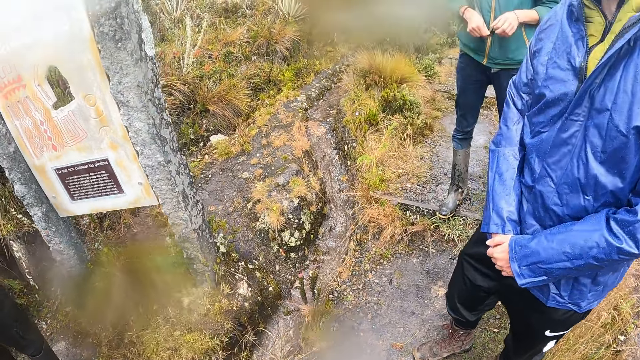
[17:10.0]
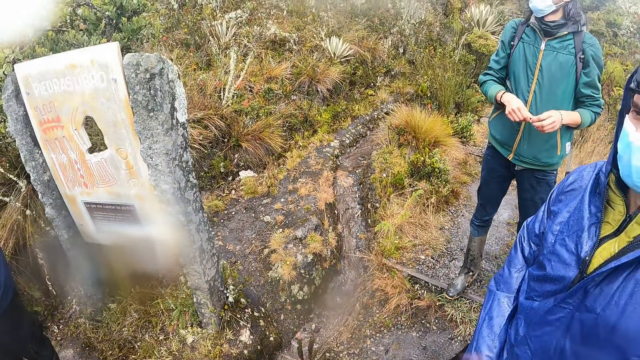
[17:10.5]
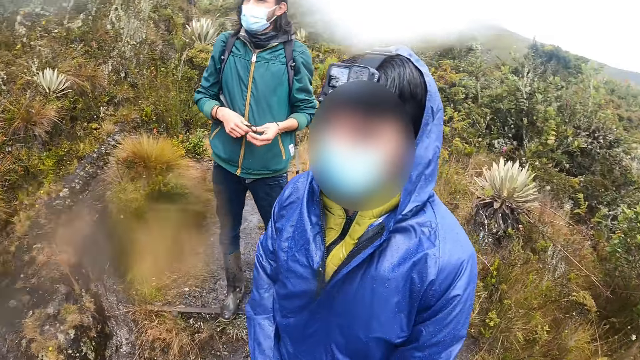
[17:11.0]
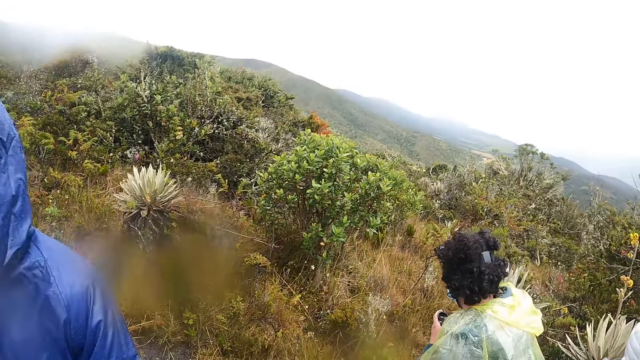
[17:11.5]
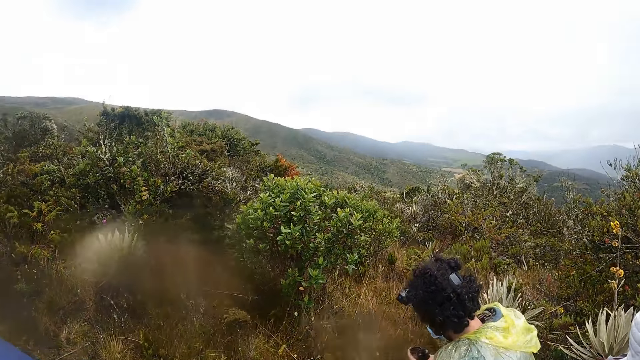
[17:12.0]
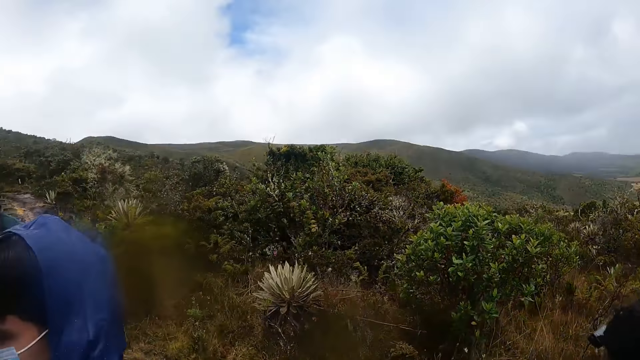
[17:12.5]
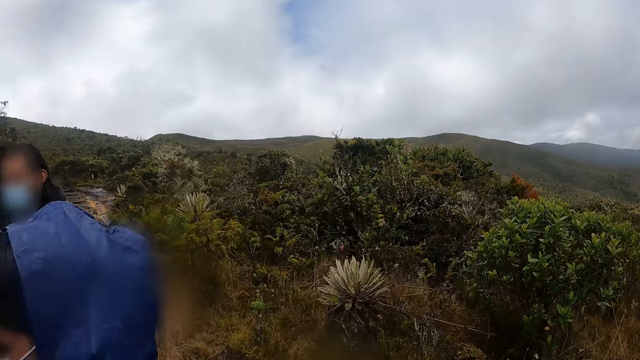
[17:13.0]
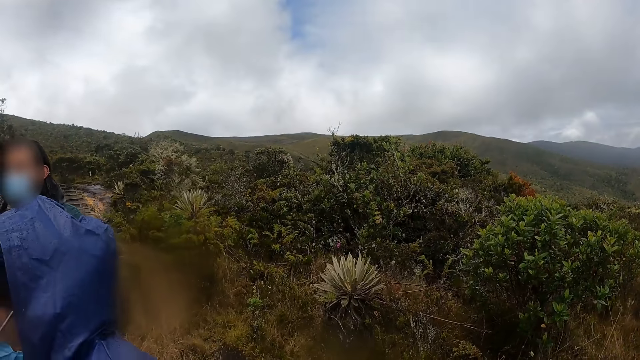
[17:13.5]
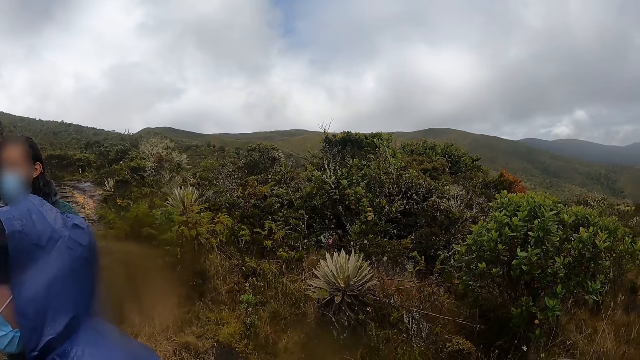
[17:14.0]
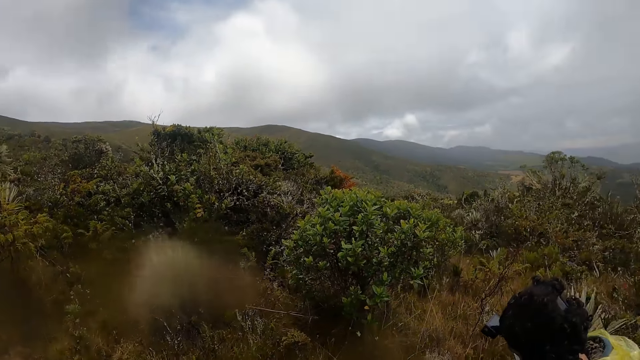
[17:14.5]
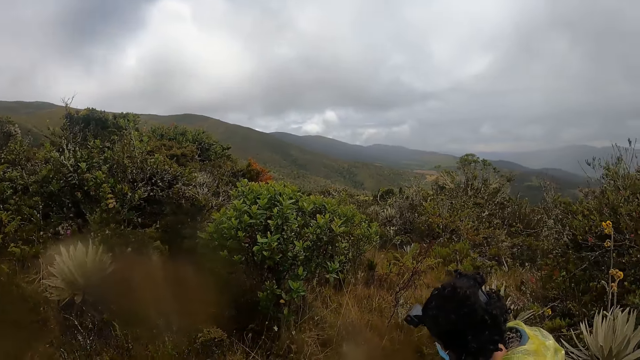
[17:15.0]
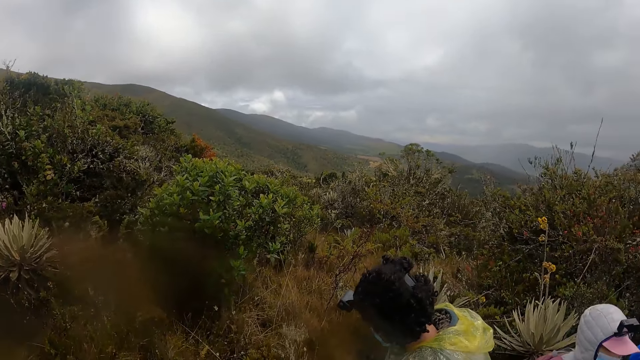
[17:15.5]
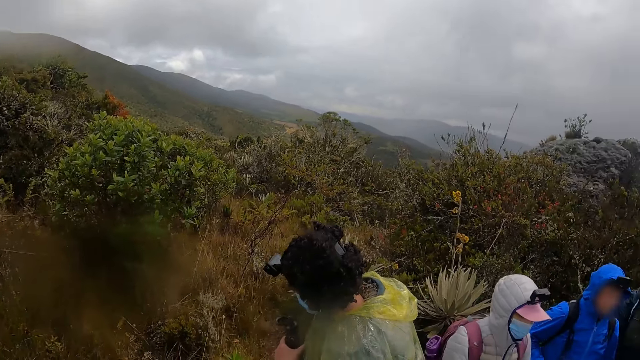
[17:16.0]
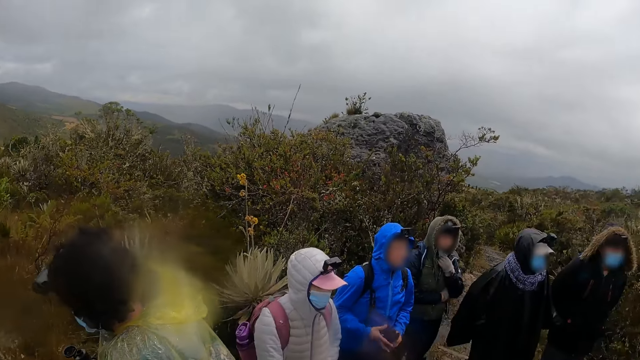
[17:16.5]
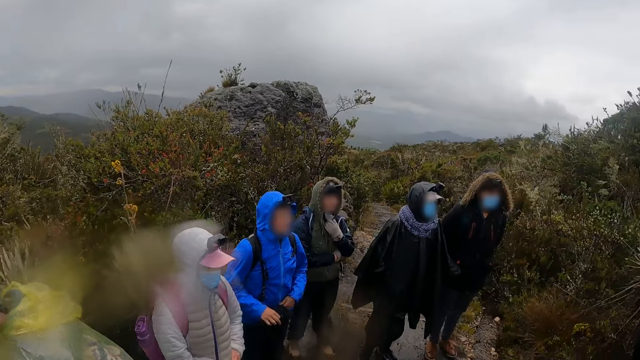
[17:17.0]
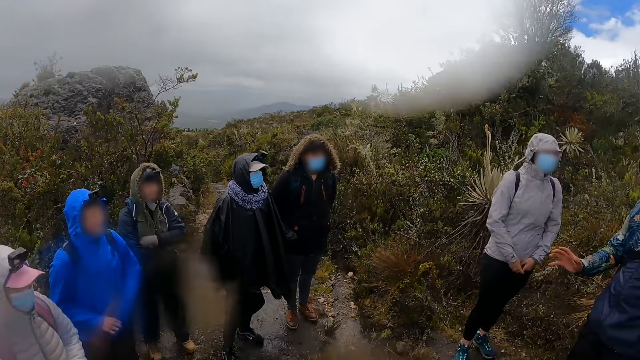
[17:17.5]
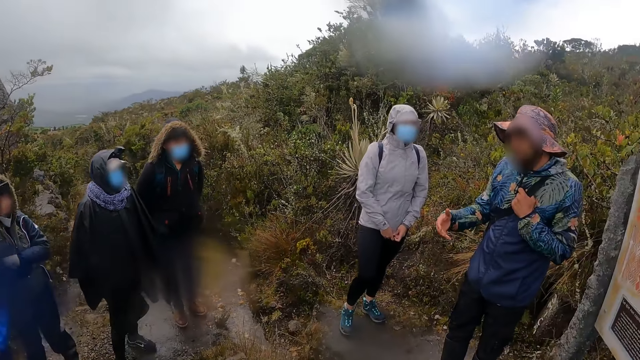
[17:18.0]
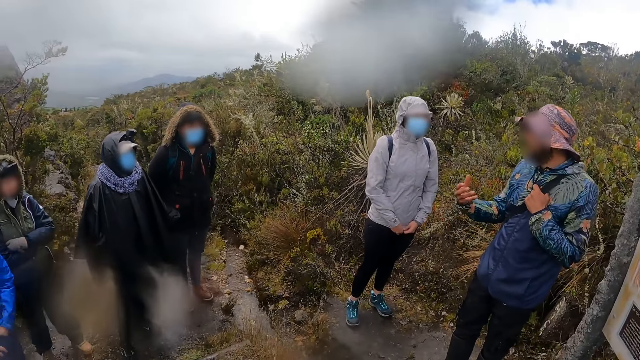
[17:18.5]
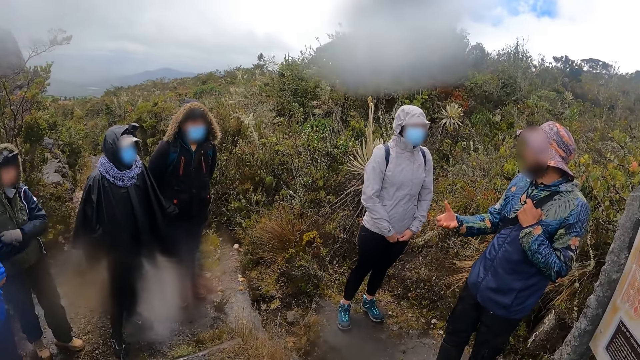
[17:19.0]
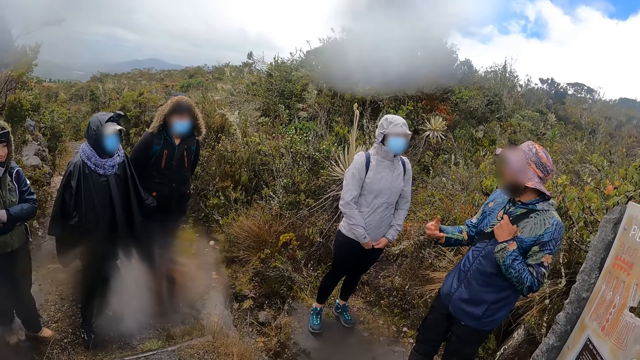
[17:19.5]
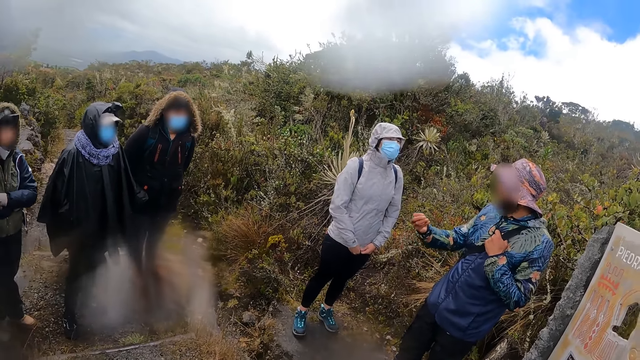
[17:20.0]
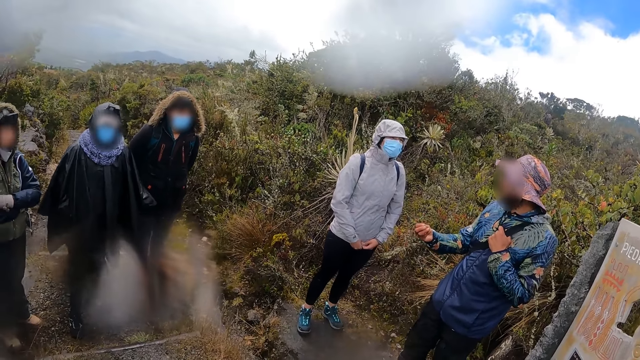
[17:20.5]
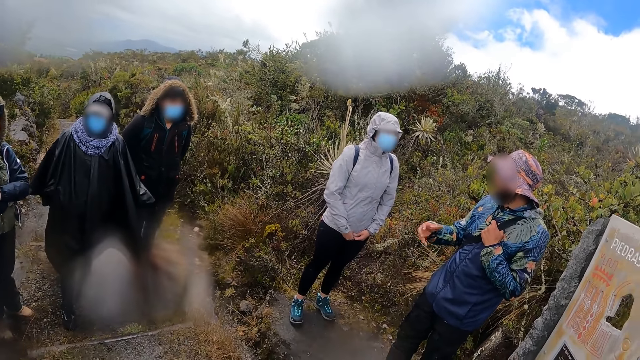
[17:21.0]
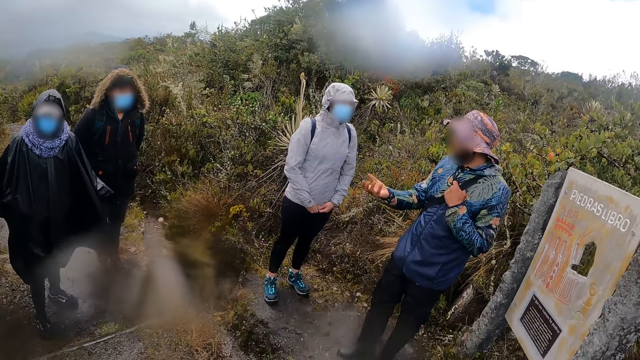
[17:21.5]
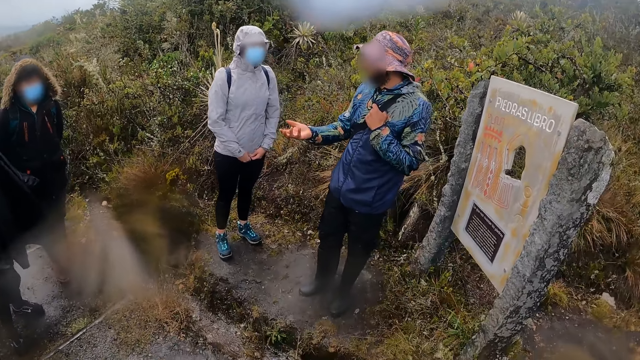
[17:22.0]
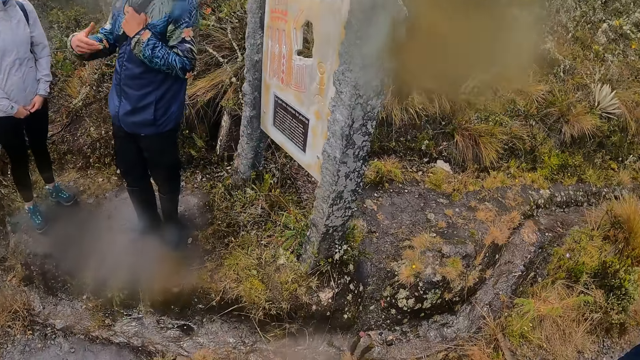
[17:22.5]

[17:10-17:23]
The man interacts with the woman.

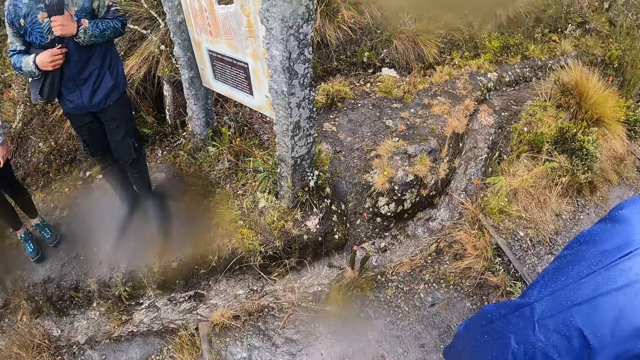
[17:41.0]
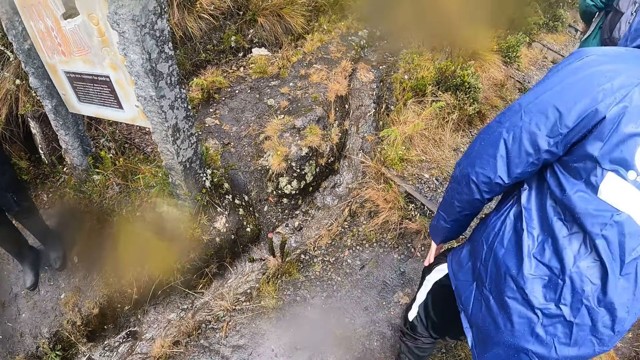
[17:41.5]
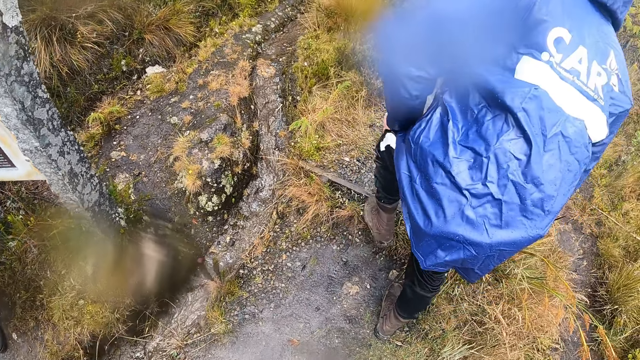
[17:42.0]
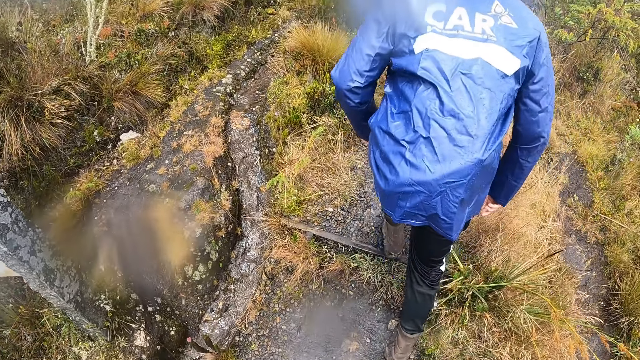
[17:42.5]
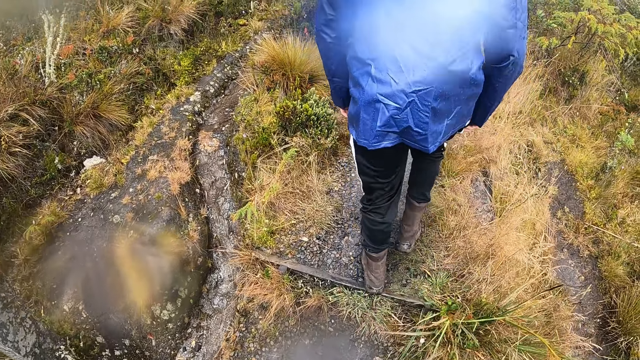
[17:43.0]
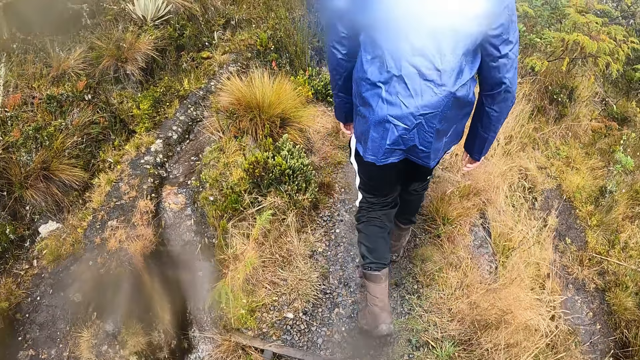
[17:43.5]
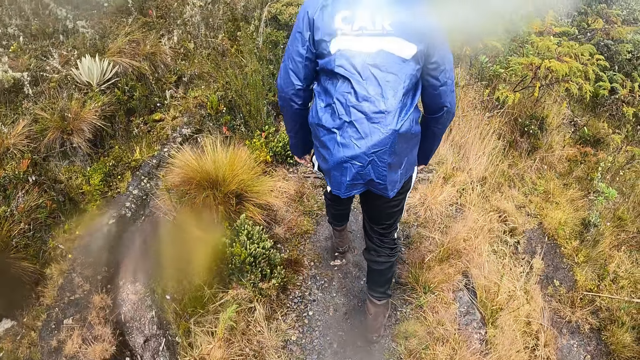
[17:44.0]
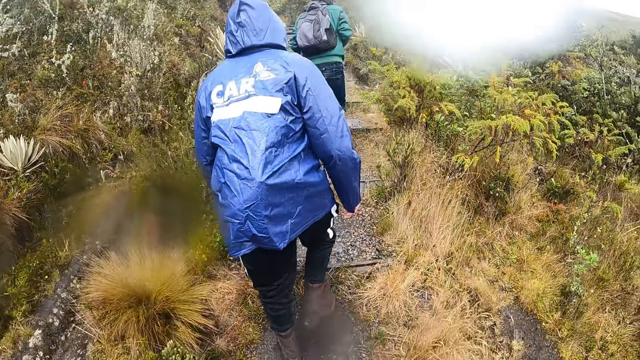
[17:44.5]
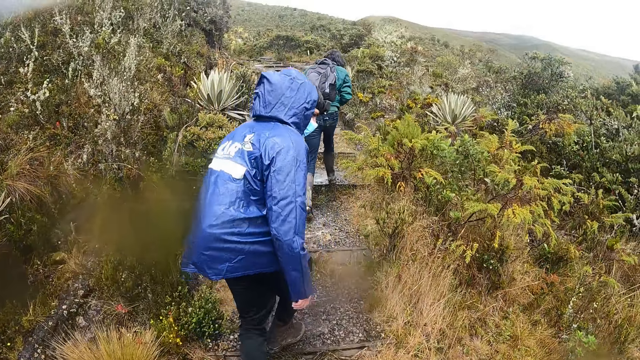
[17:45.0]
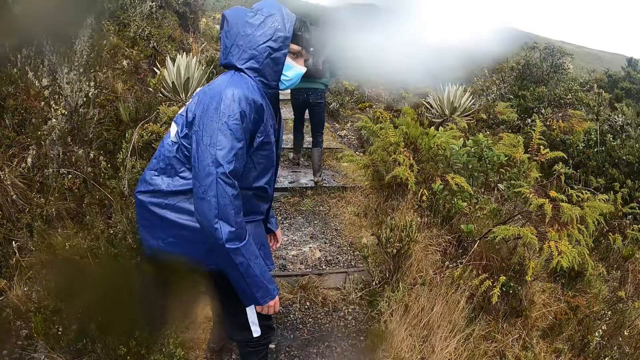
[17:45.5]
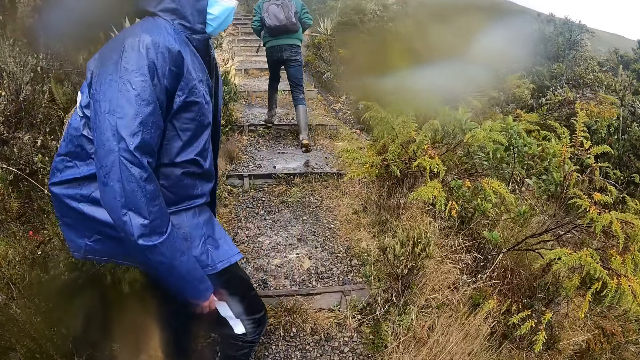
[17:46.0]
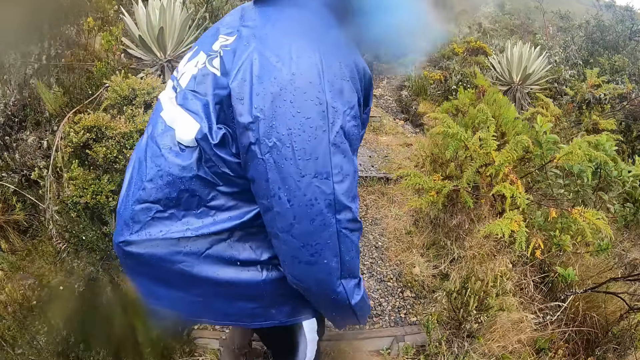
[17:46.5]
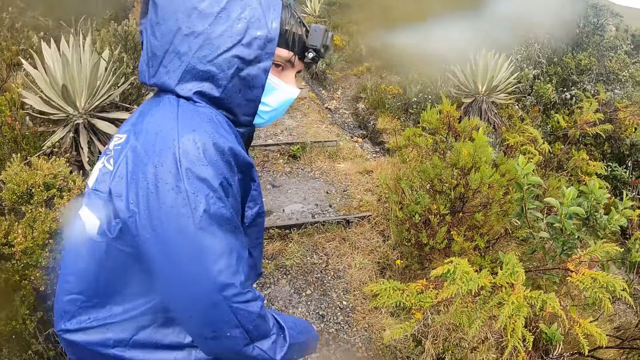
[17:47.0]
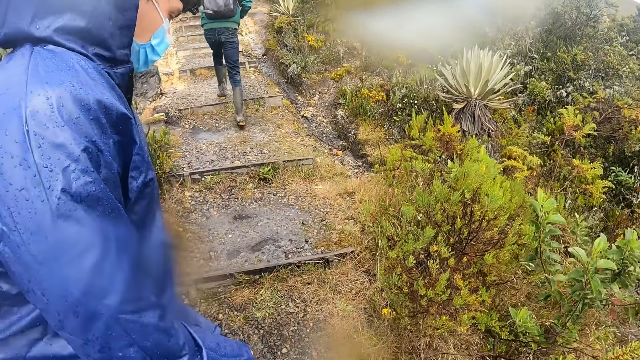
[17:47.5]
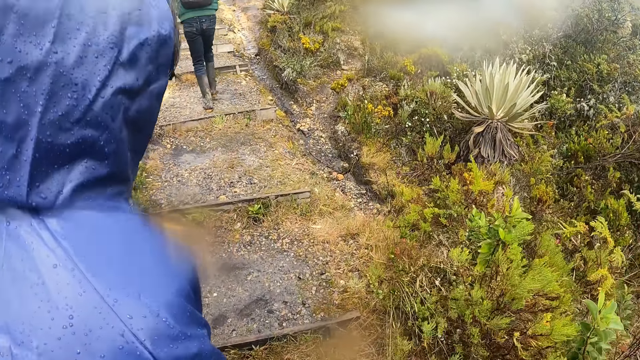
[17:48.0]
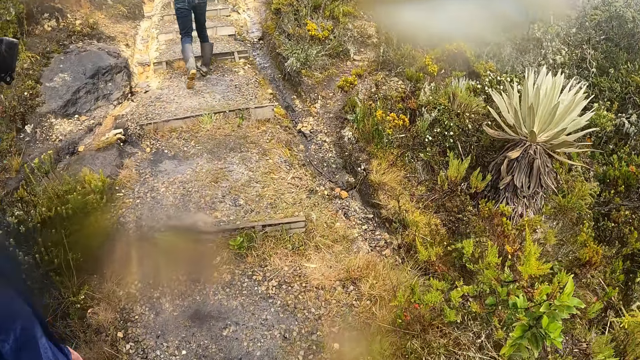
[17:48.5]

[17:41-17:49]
The camera wearer hikes with the group of people on the hiking trail. They climb the stairs.
